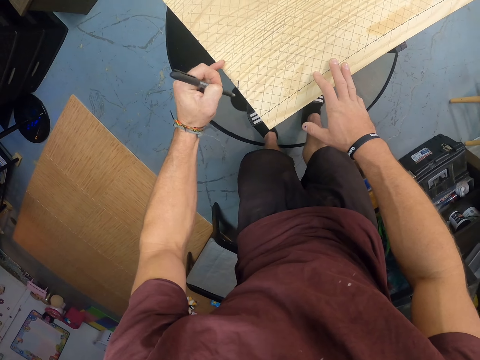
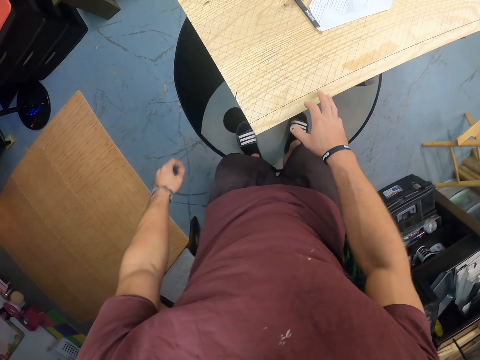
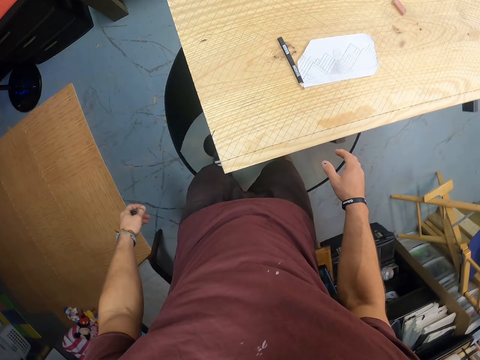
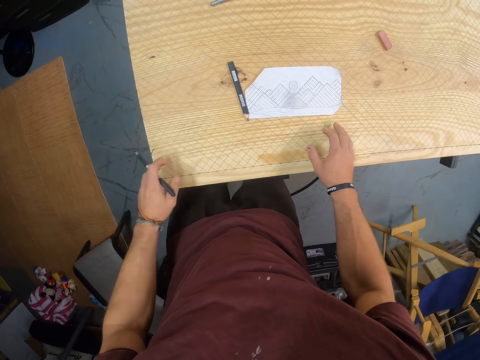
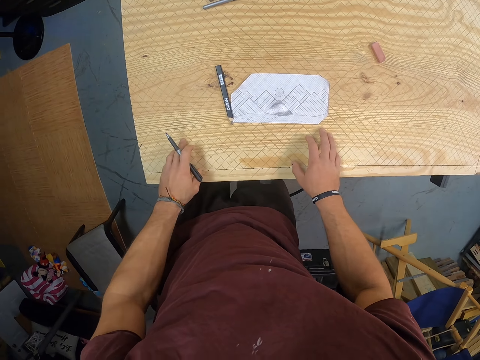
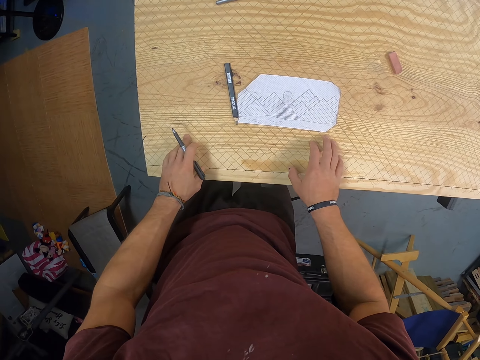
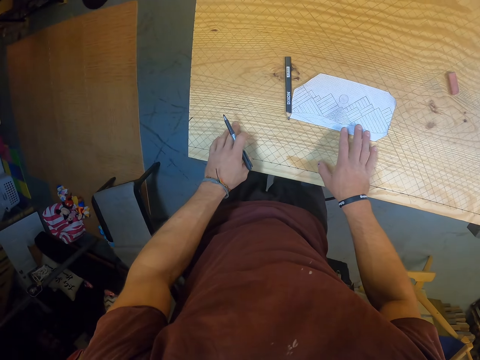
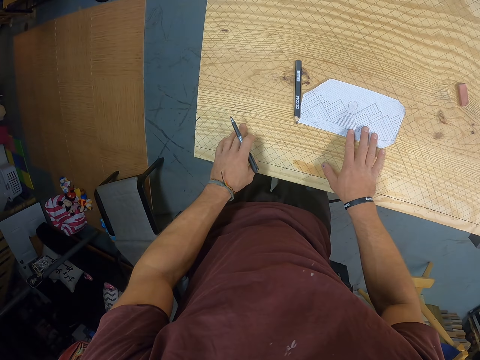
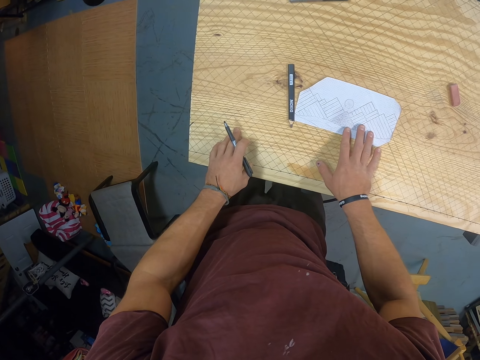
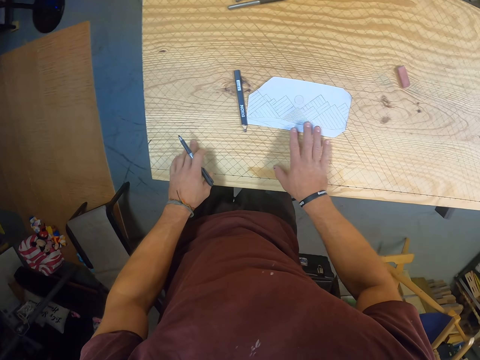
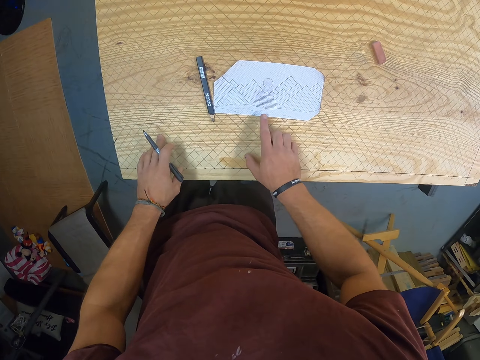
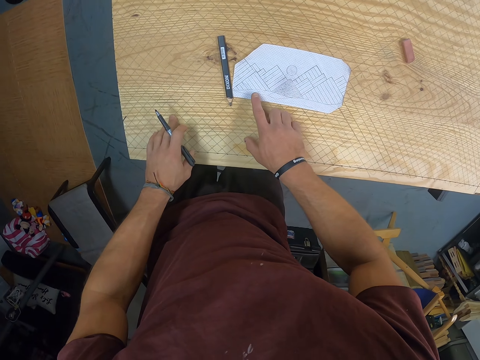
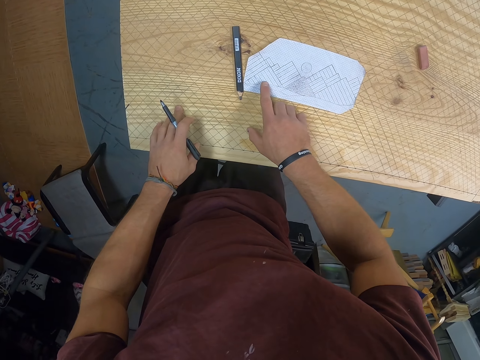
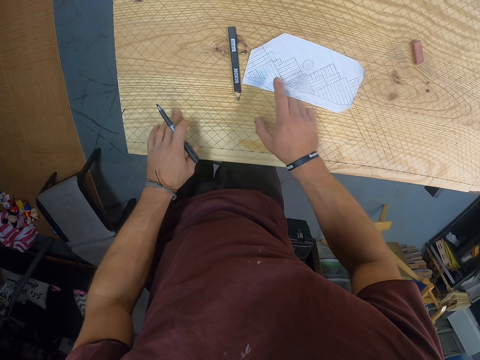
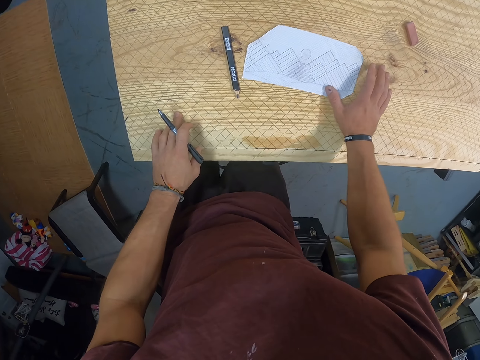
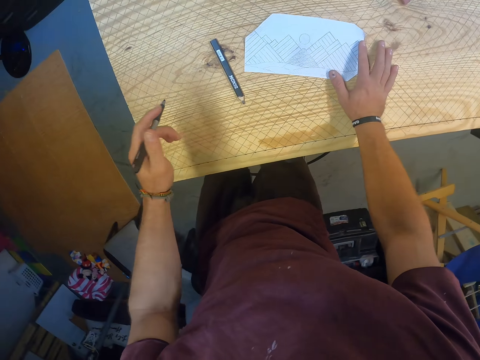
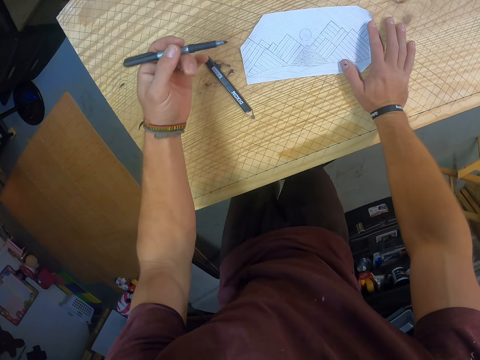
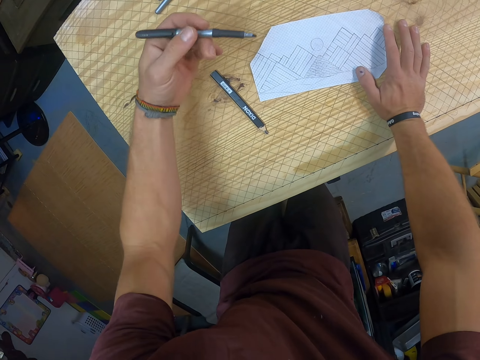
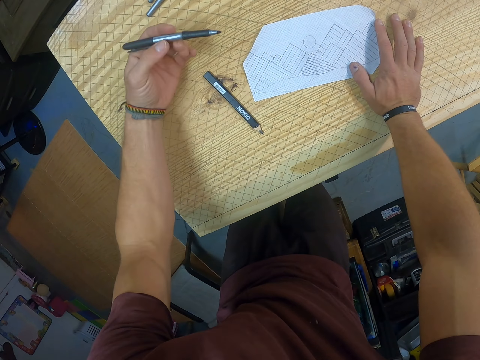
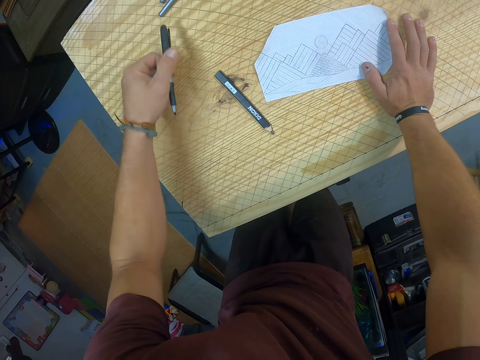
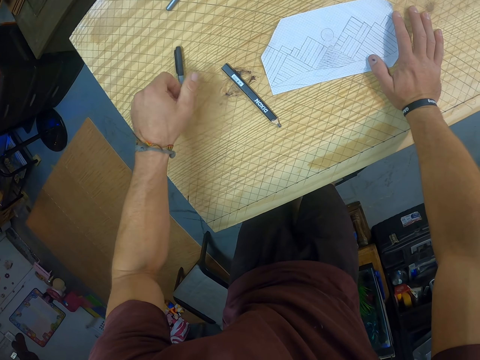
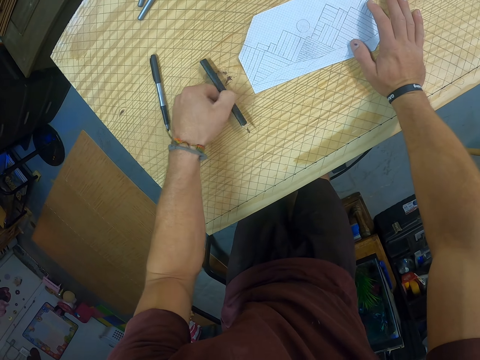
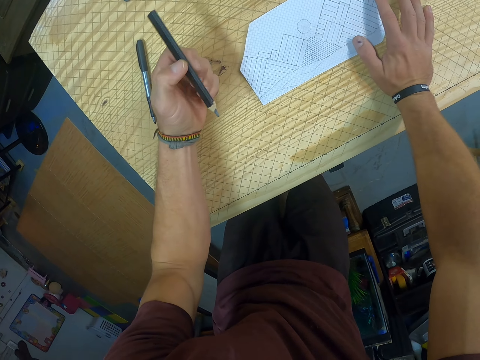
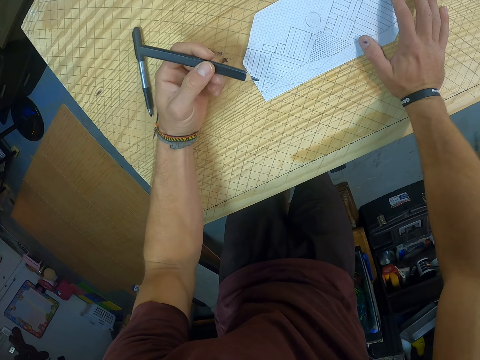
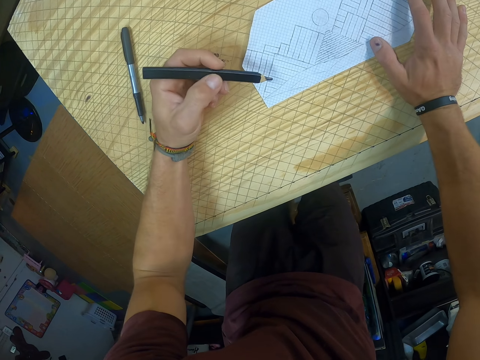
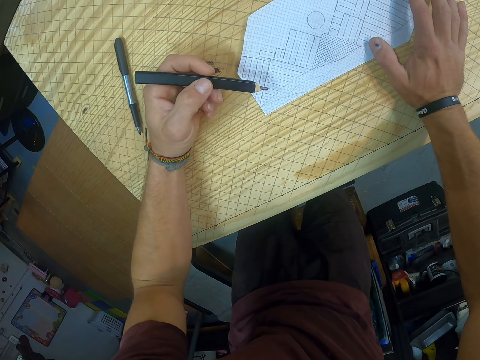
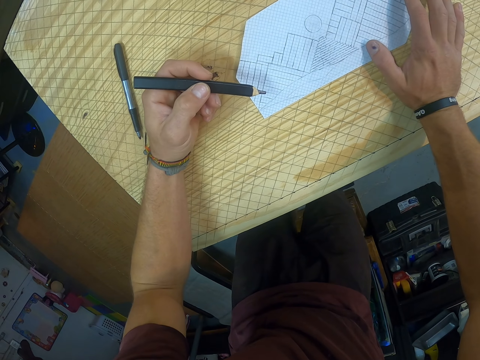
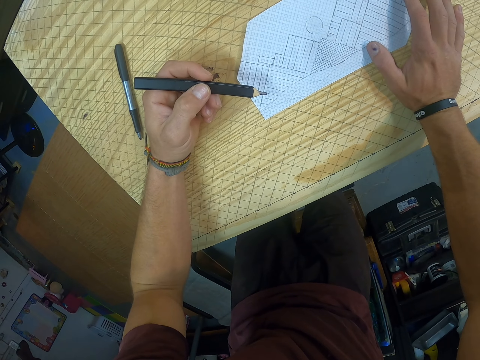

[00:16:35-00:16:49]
The camera wearer moves the paper on the table with his right hand. He drops the marker on the table with his left hand. He picks the pencil from the table with his left hand.

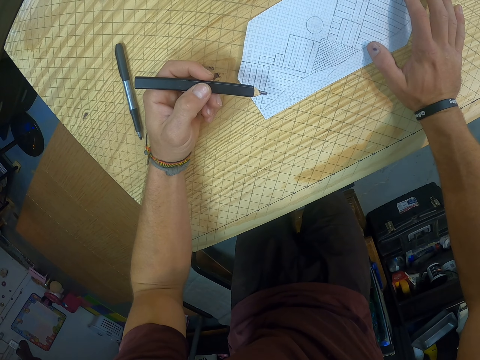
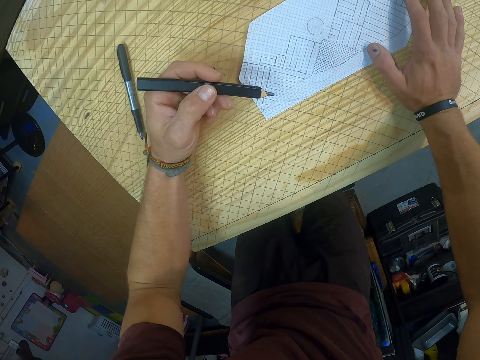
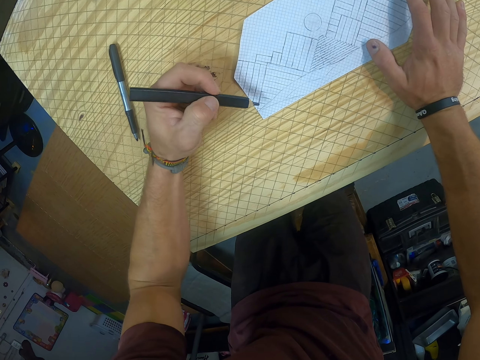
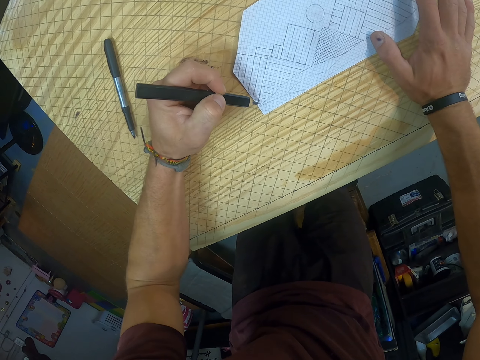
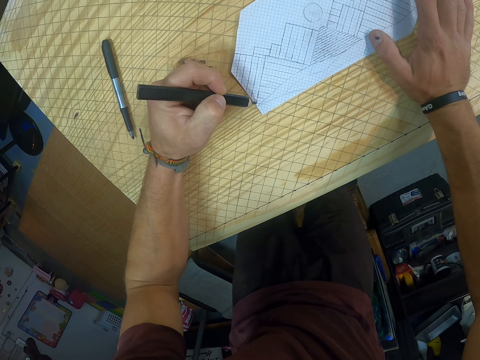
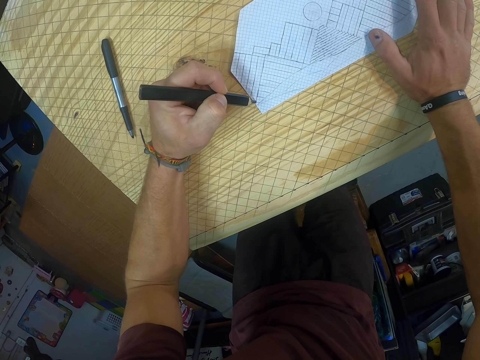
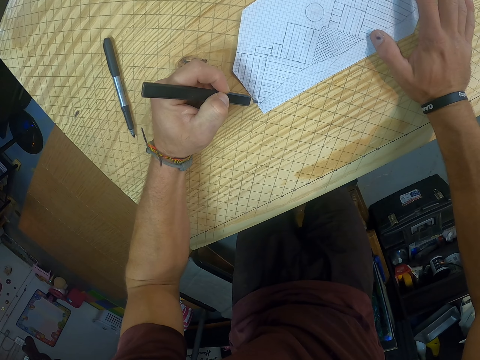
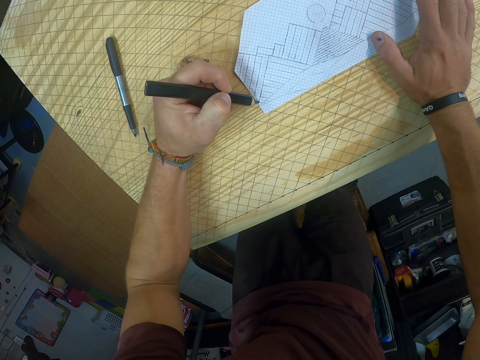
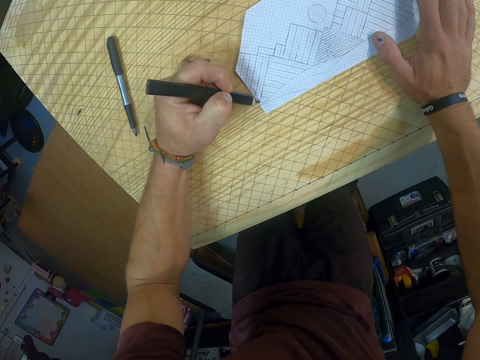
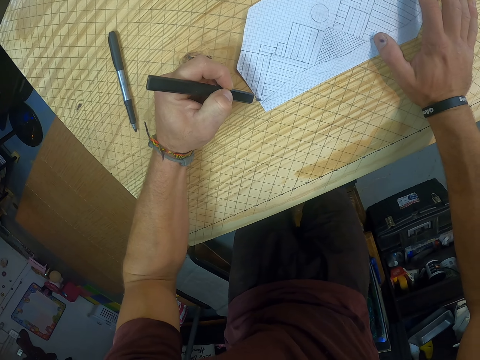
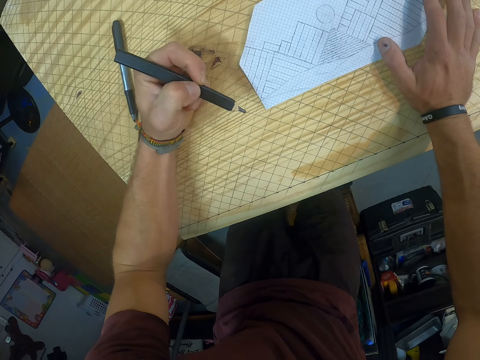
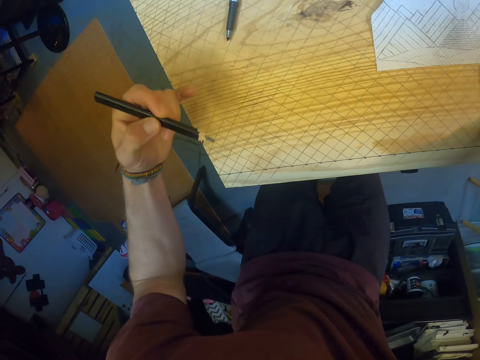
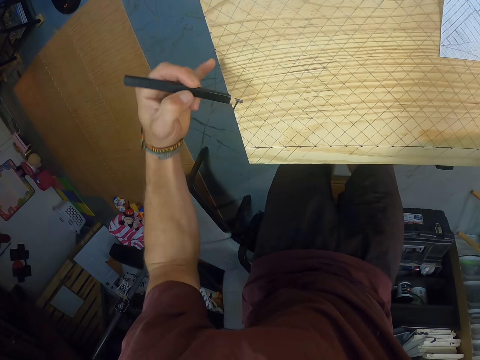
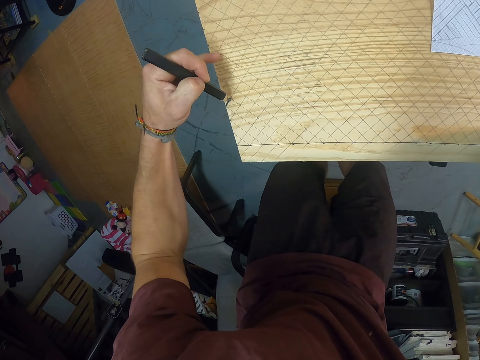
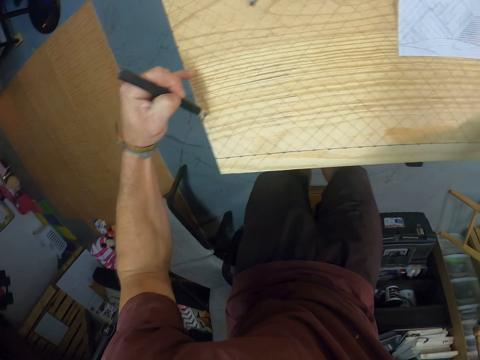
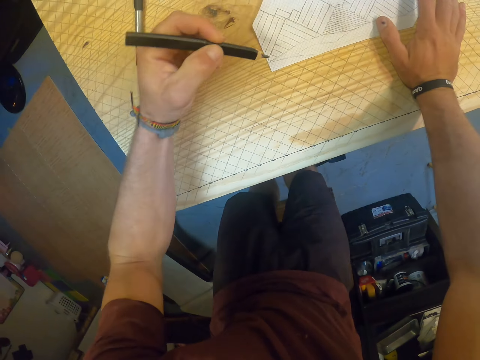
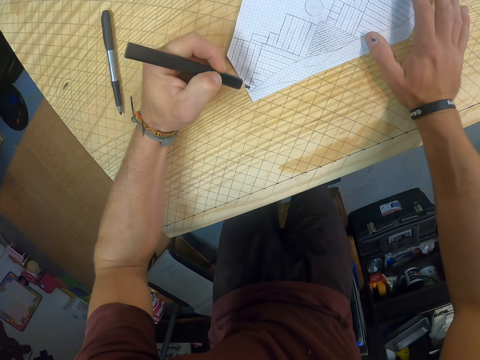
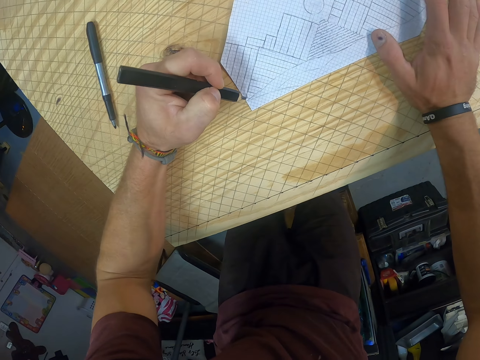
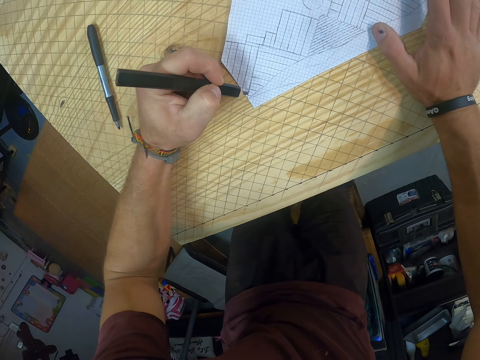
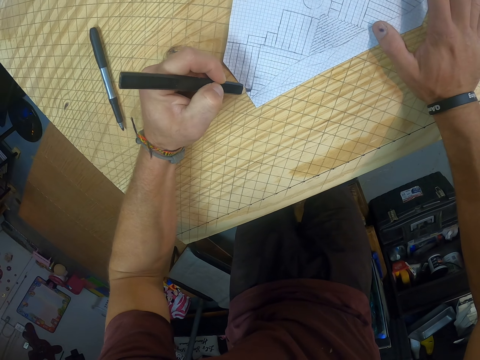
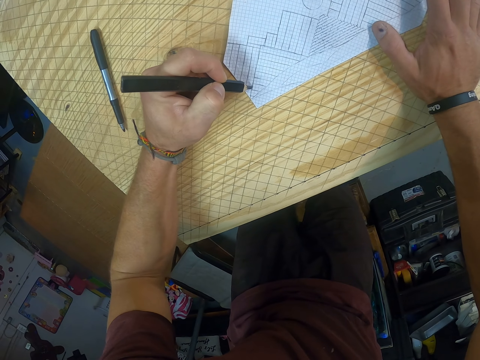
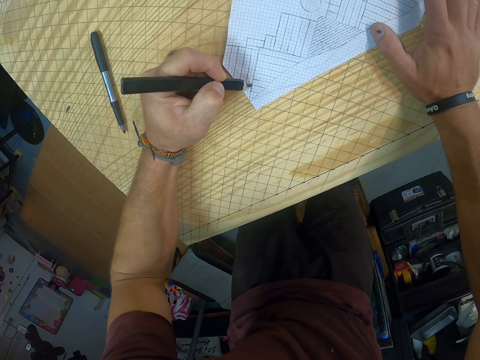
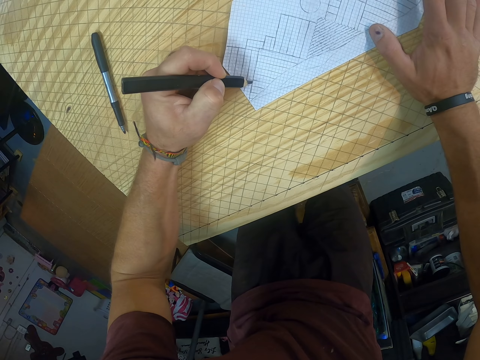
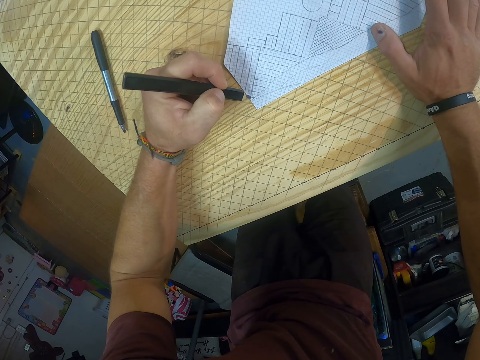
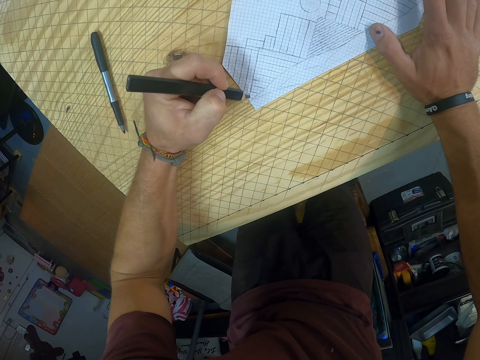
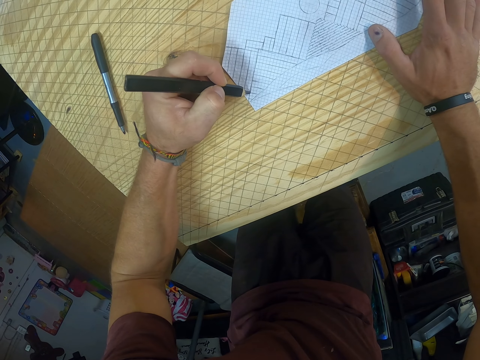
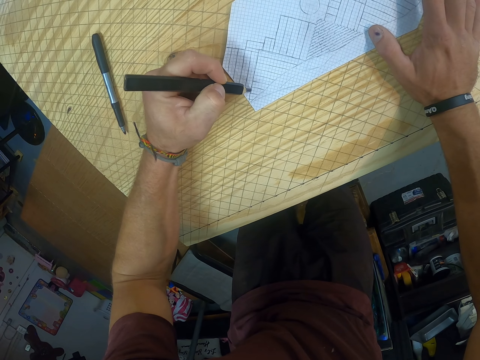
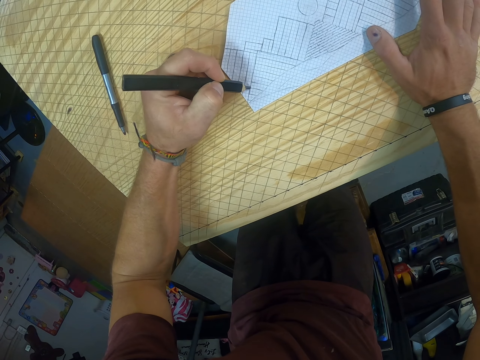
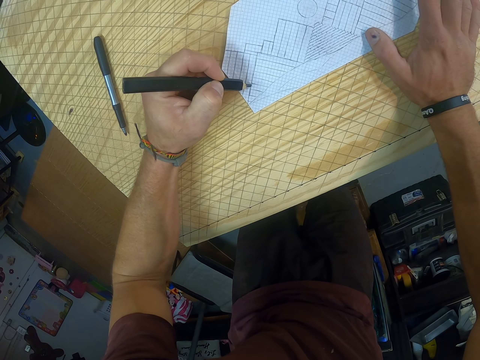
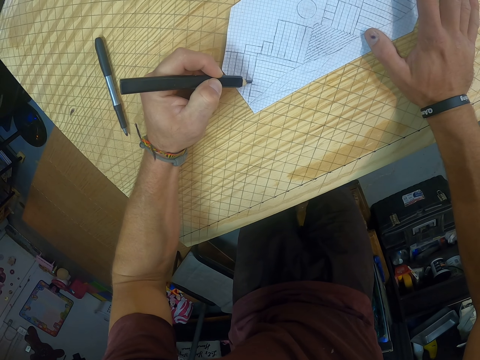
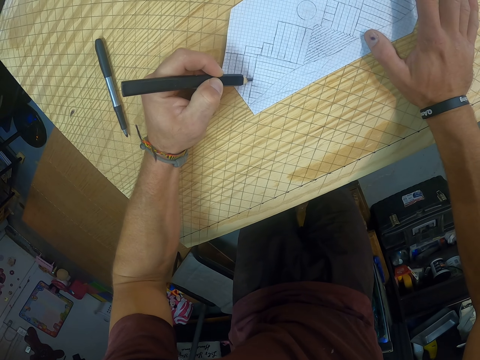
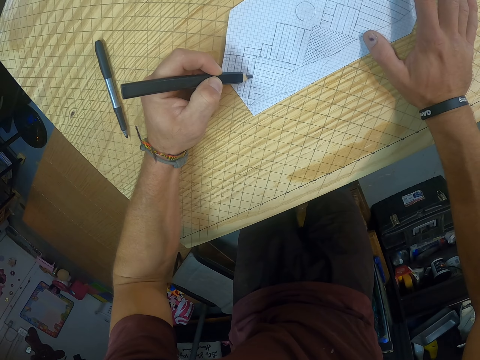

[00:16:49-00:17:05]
The camera wearer dots the paper on the table with the pencil in his left hand. He dots the table with the pencil in his left hand. He dots the paper on the table with the pencil in his left hand.
